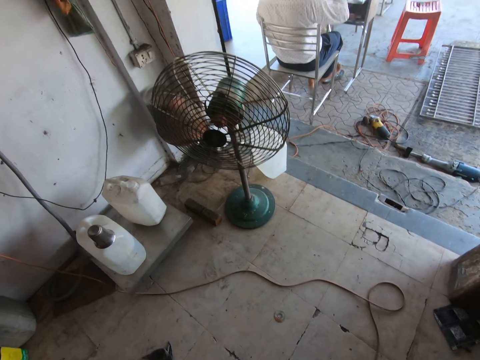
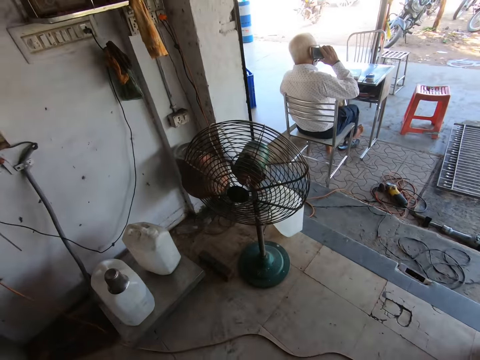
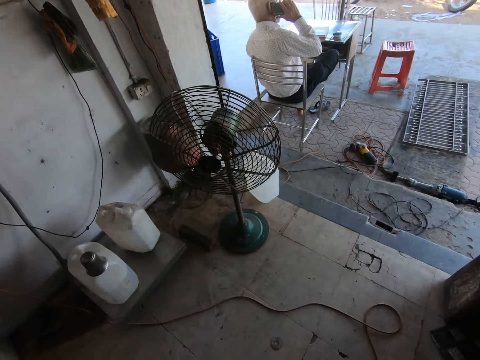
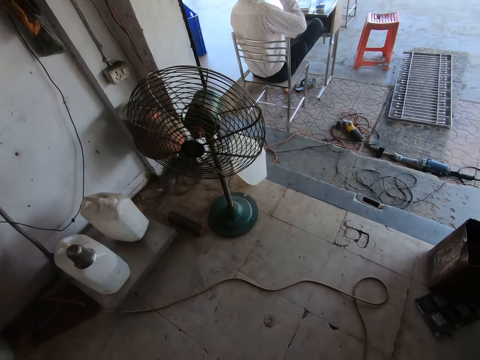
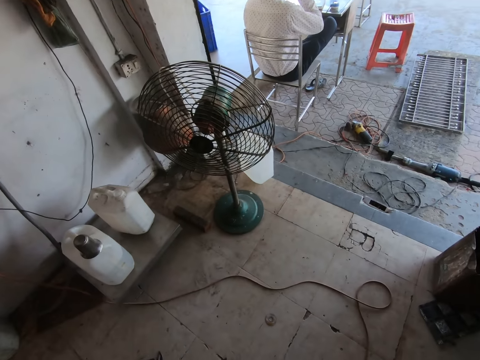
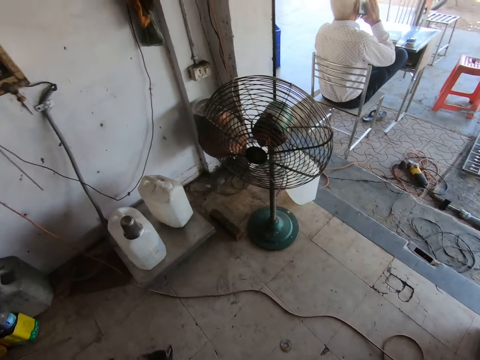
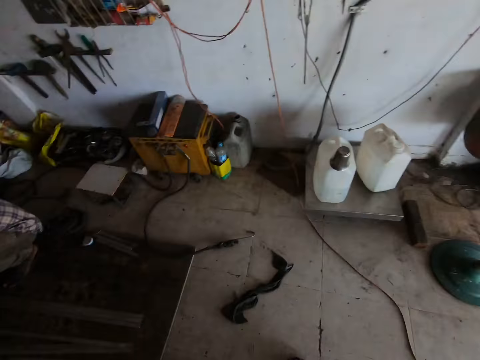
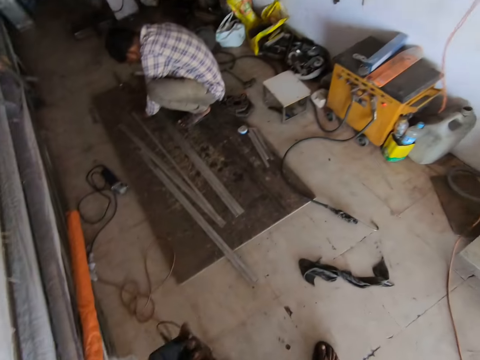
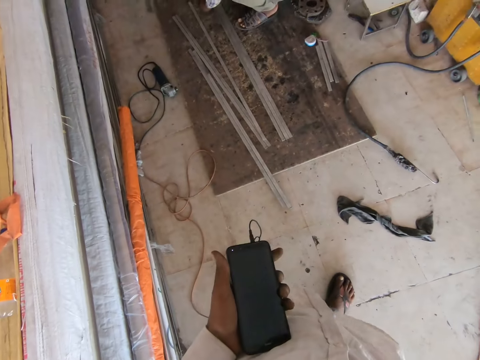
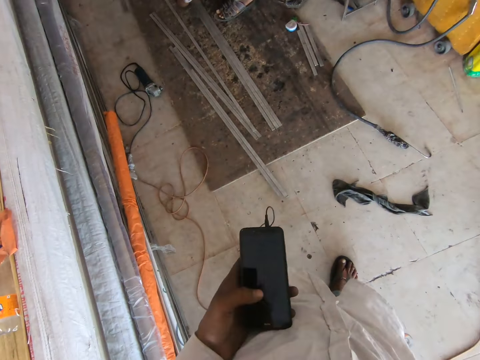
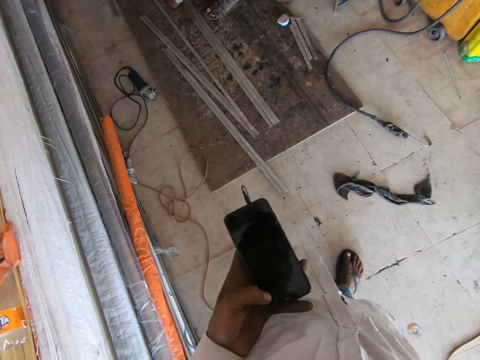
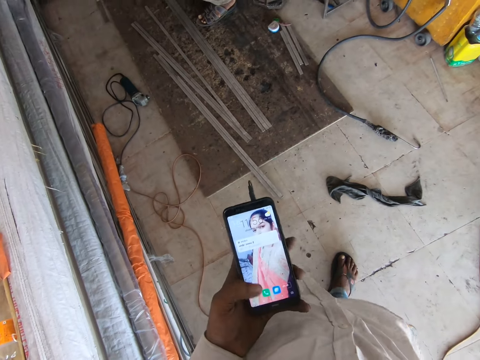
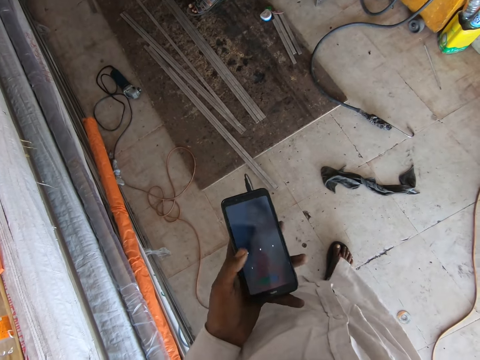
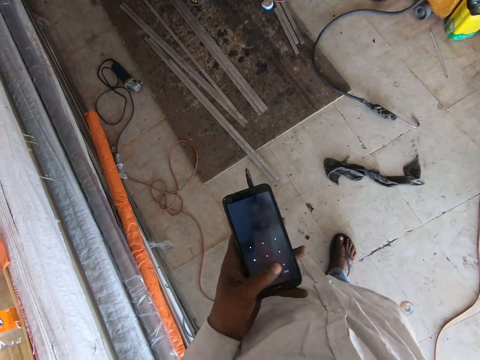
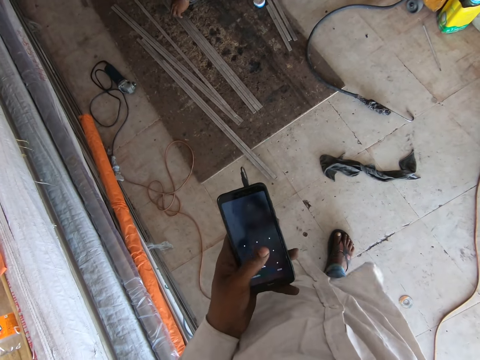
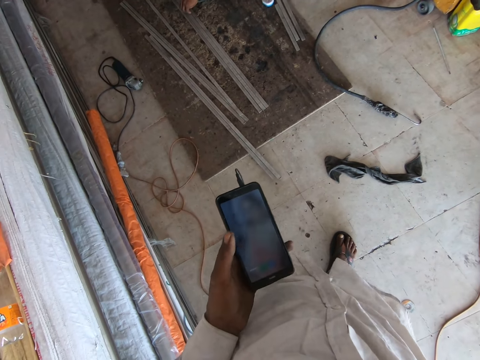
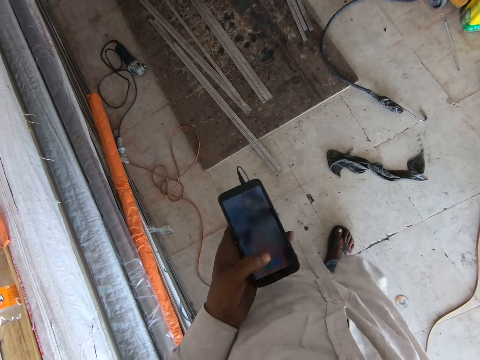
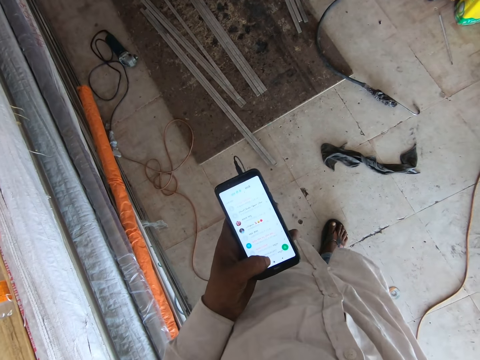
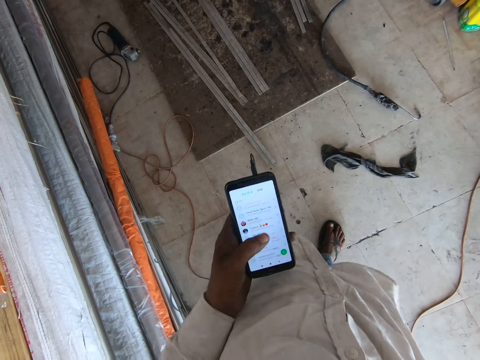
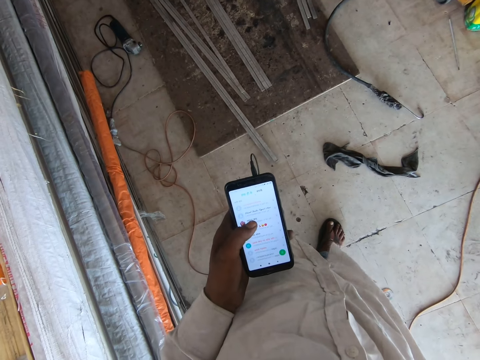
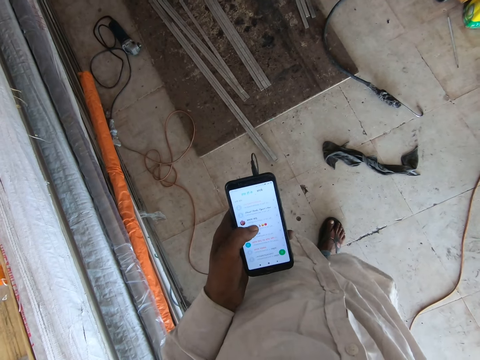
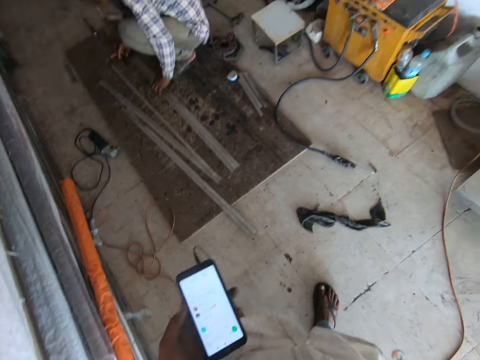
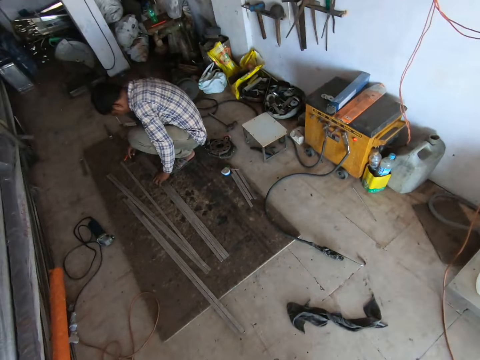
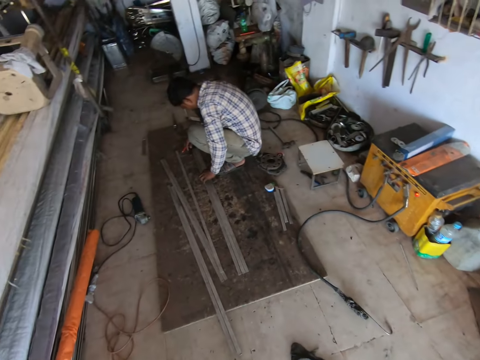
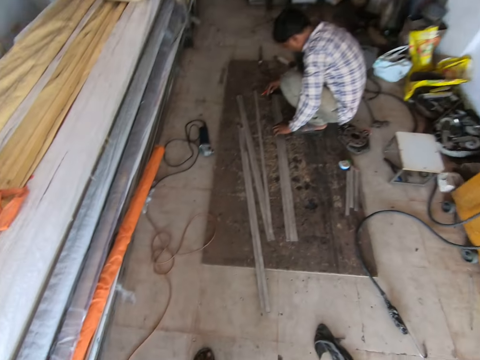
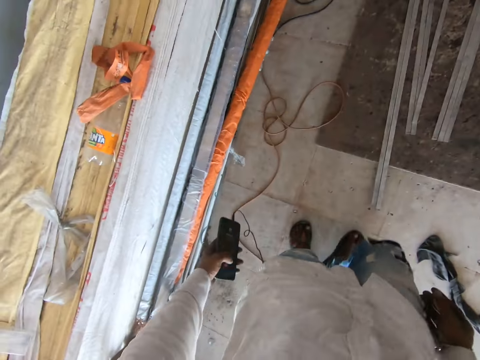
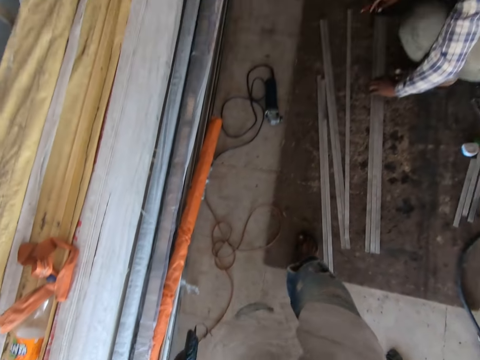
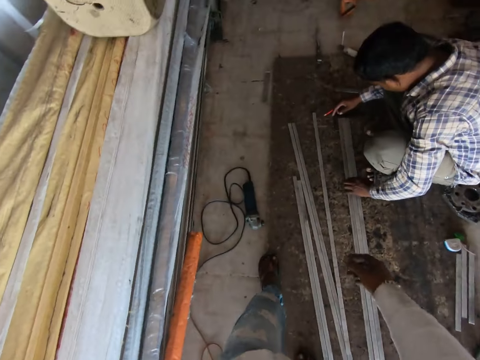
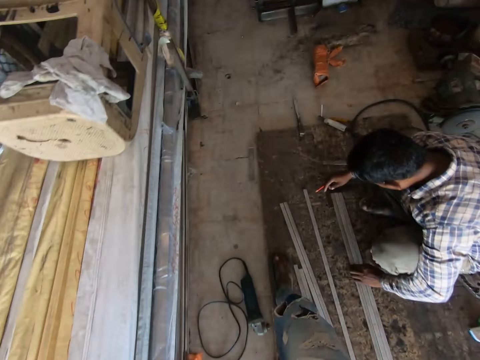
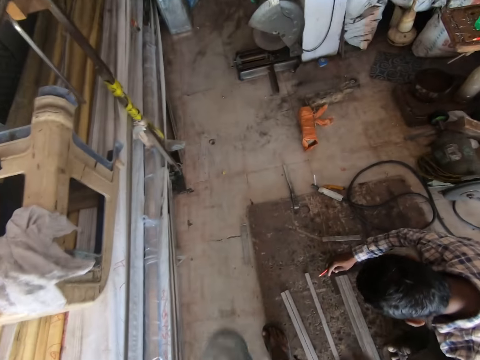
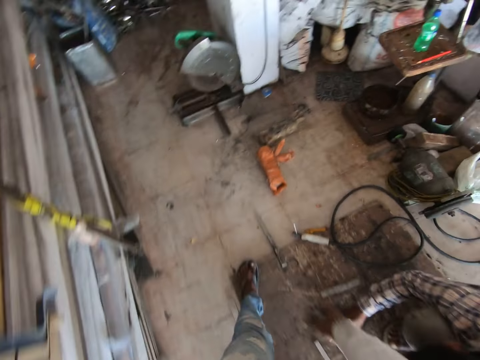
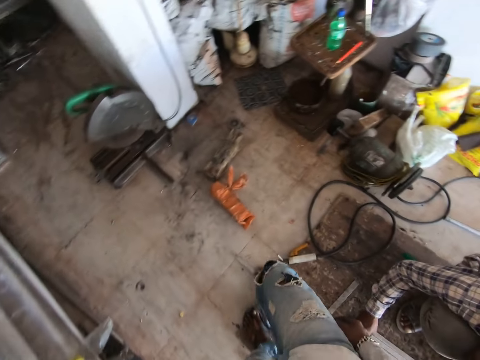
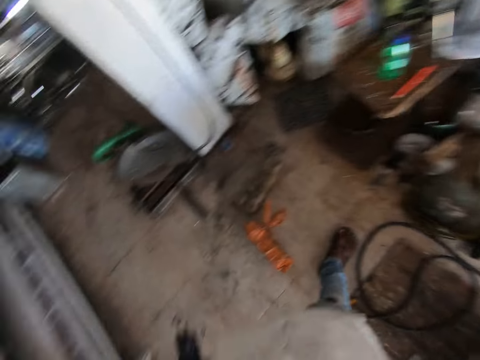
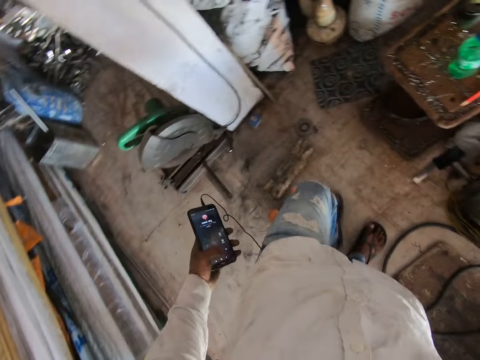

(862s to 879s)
A man makes a phone call with the phone in his right hand. He adjusts a leg. The camera wearer operates a phone in his left hand. He looks around in the workshop. He walks around in the workshop. He walks past another man in the workshop.

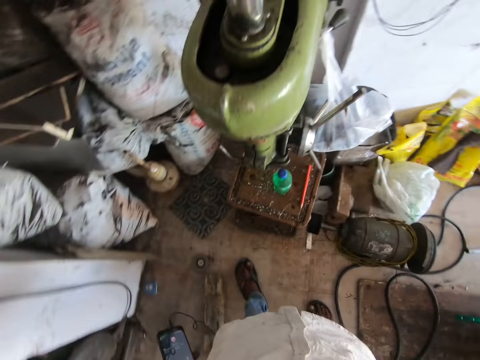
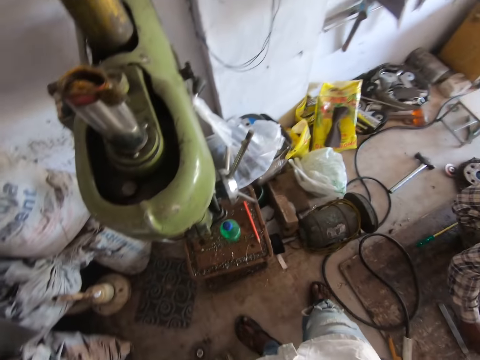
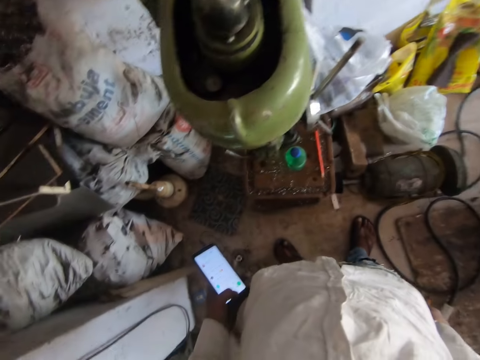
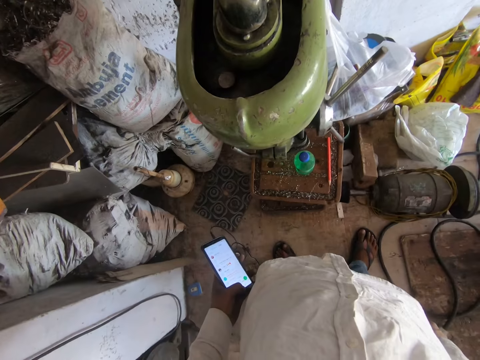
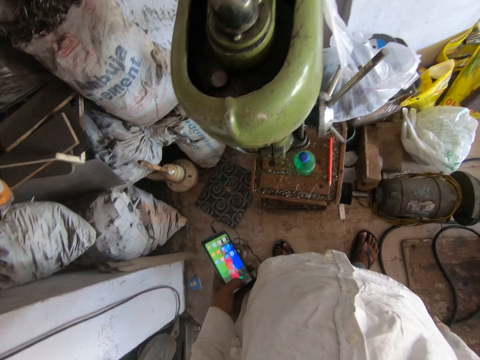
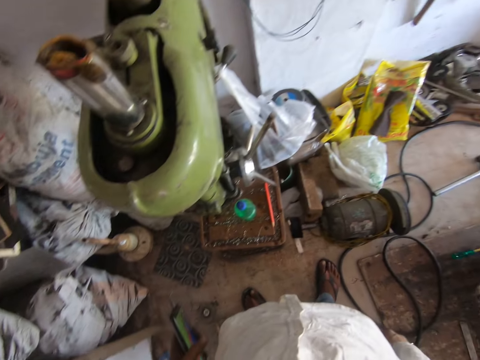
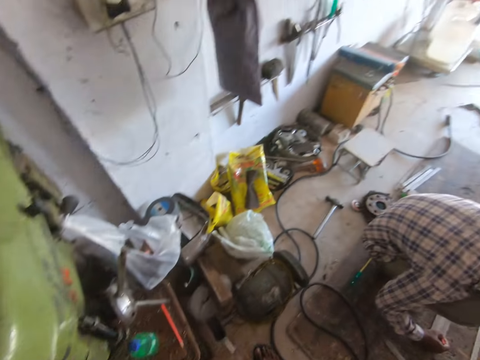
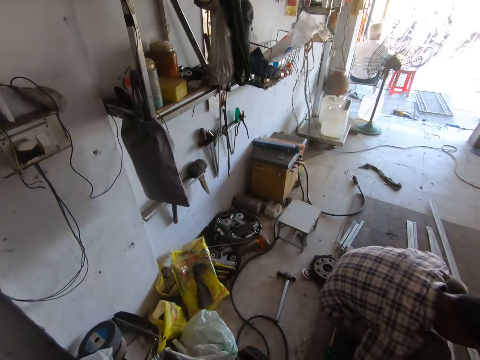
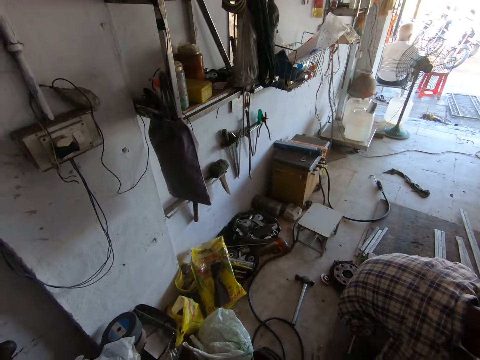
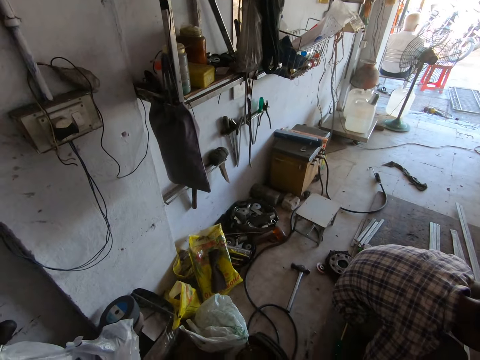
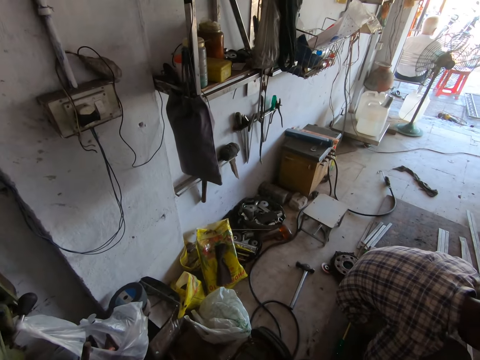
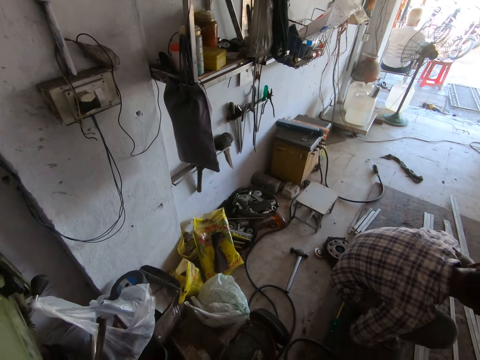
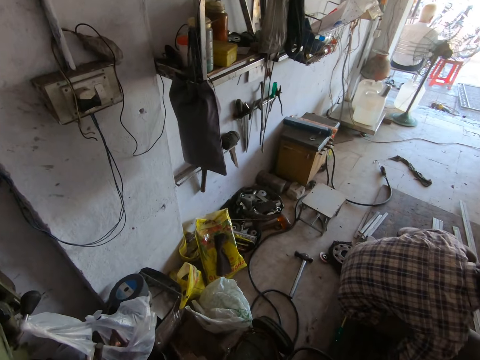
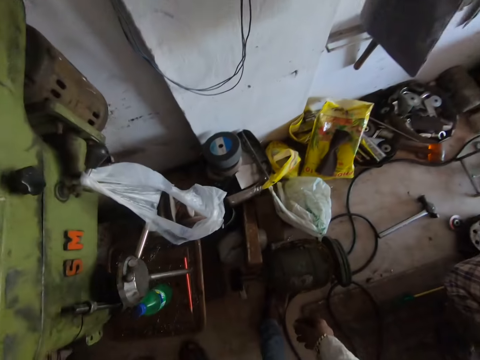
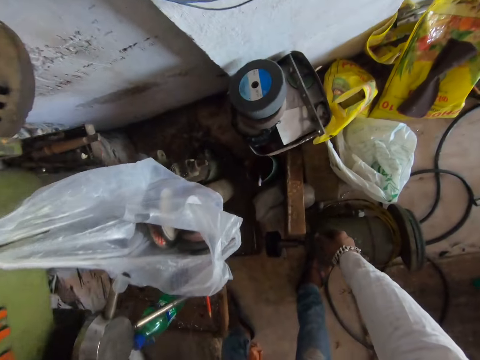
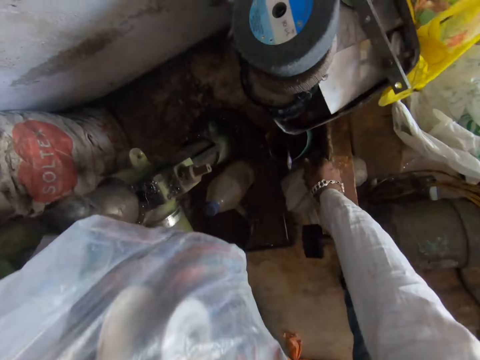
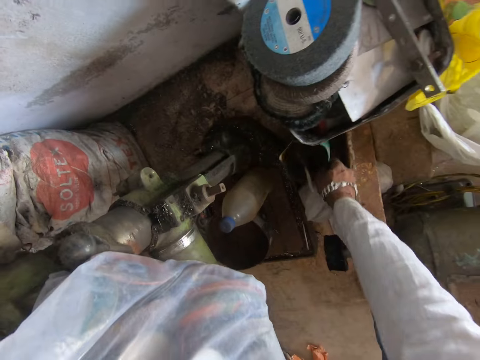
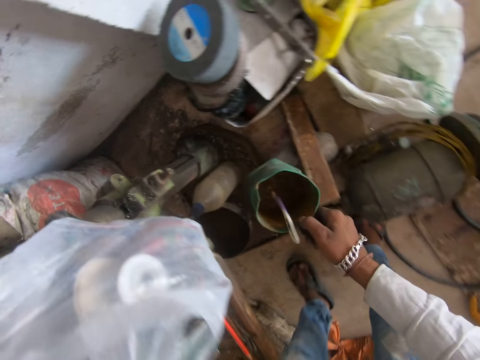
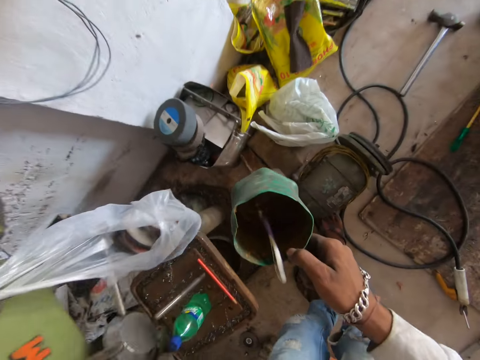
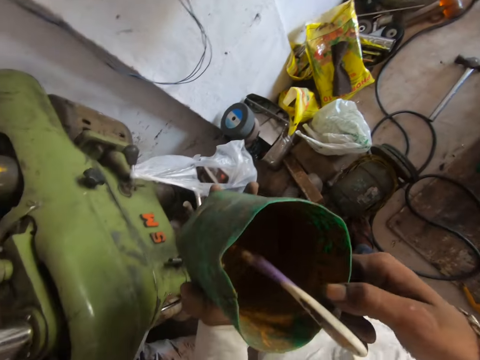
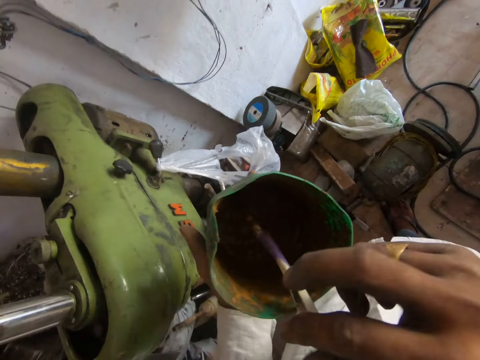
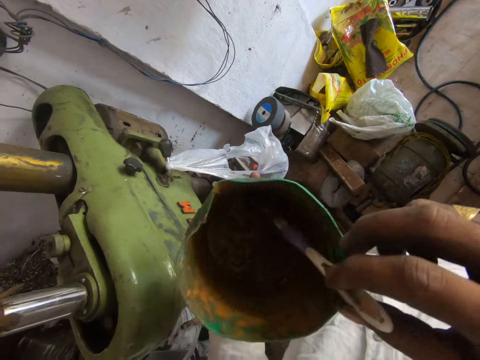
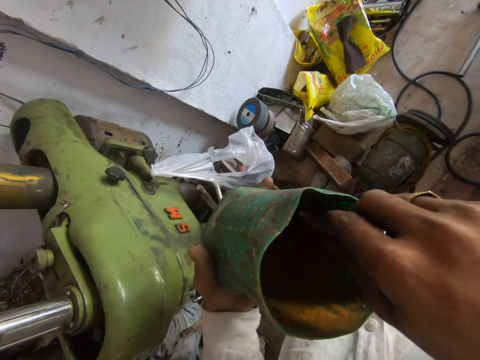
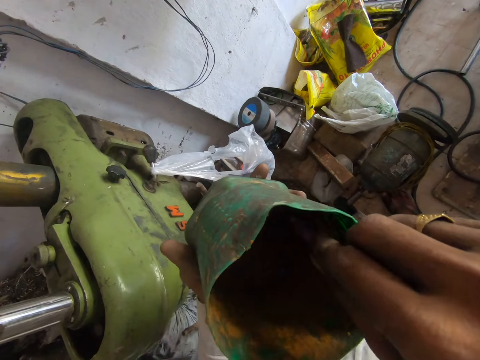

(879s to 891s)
The camera wearer operates a phone. He looks around in the workshop. He picks up a paint container from the floor with his right hand. He passes the paint container from his right hand to his left hand. He holds a paintbrush in the paint container in his left hand with his right hand. He adjusts the paintbrush. He stirs the paint in the paint container with the paintbrush in his right hand.
